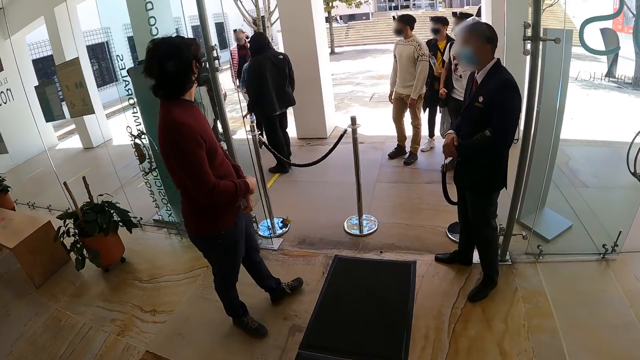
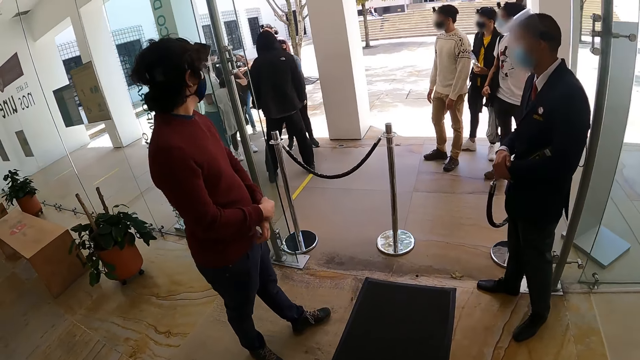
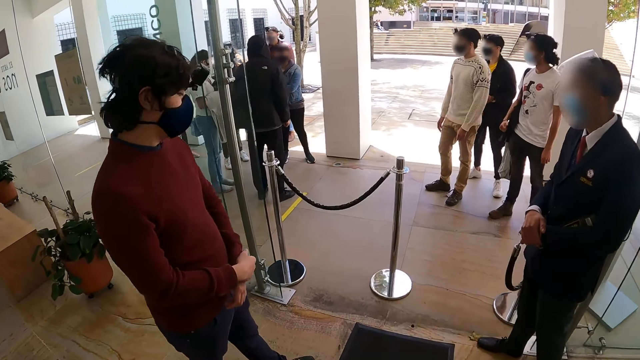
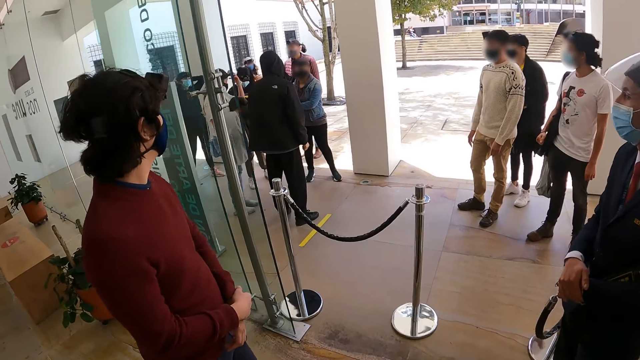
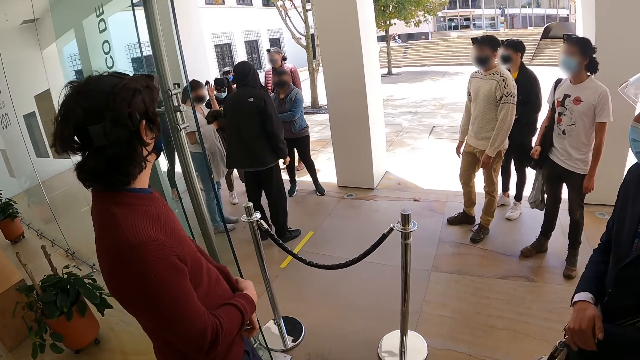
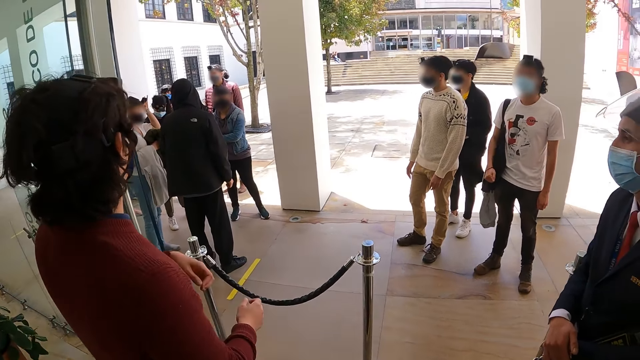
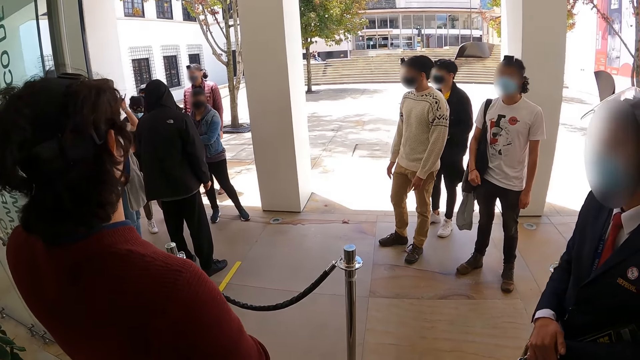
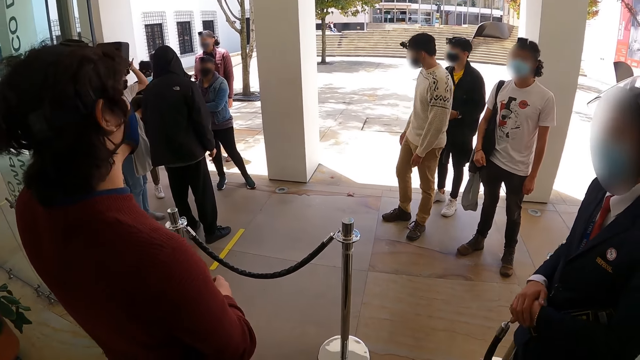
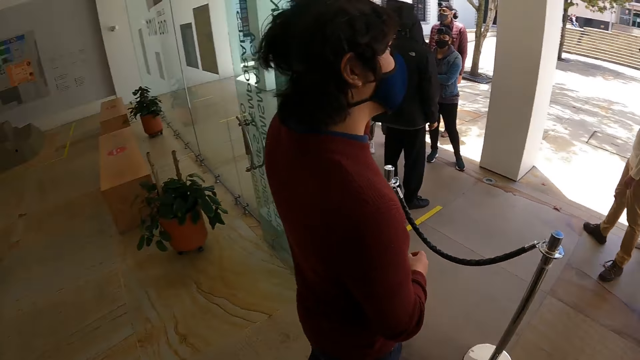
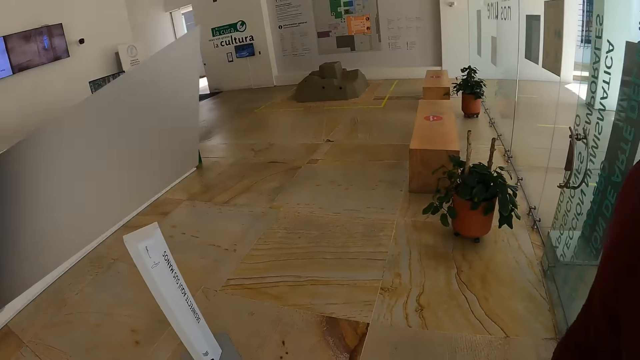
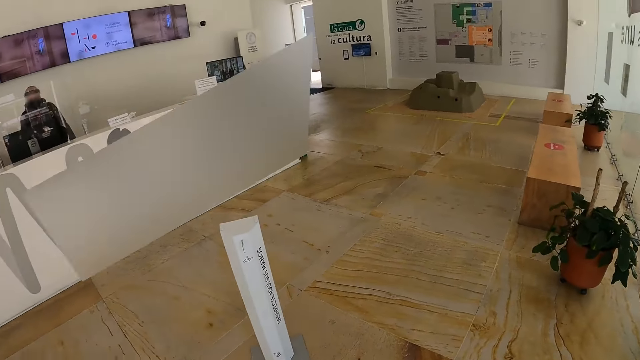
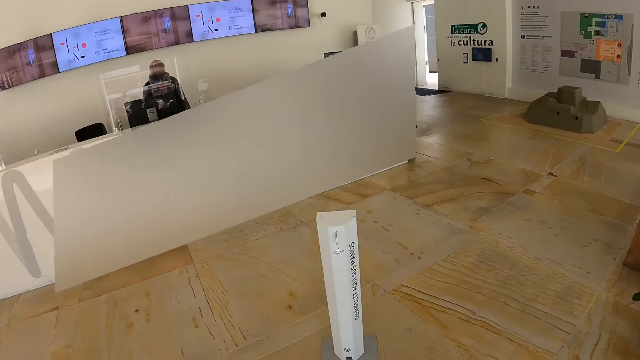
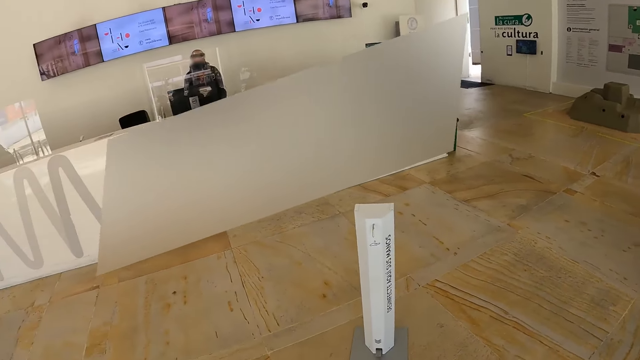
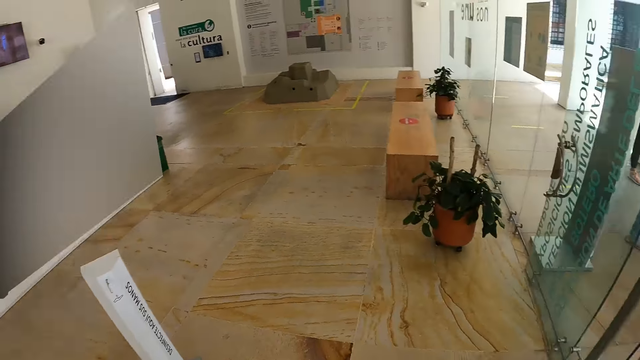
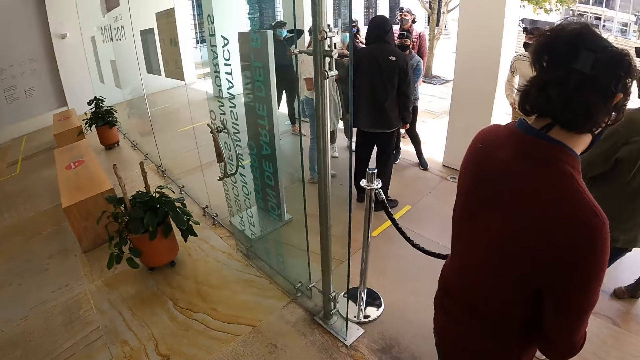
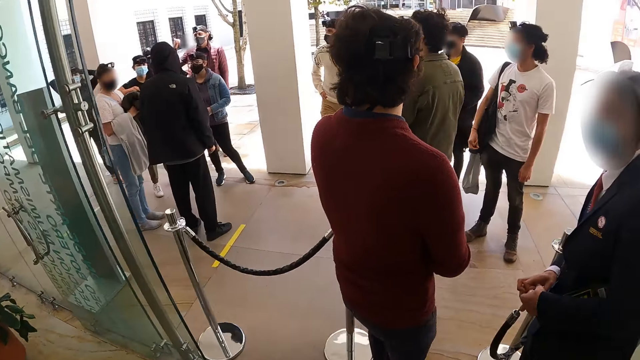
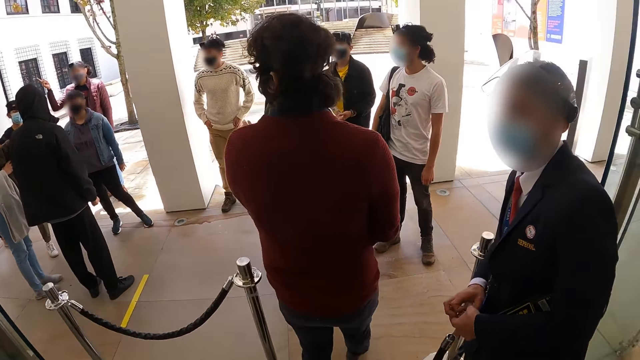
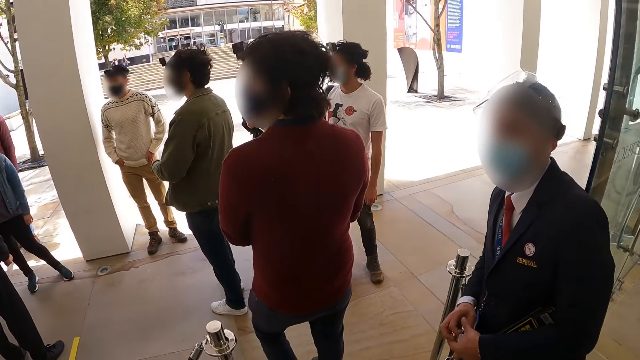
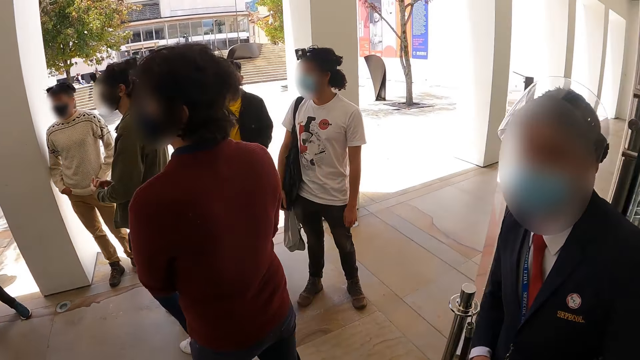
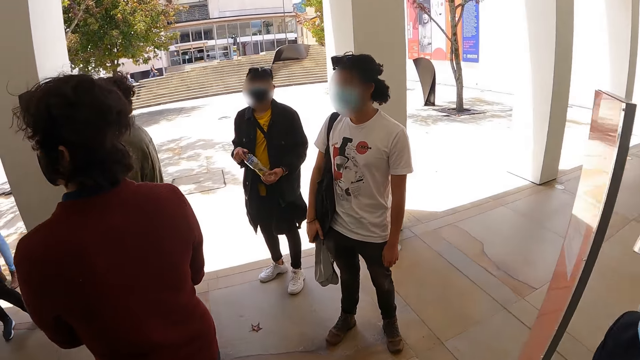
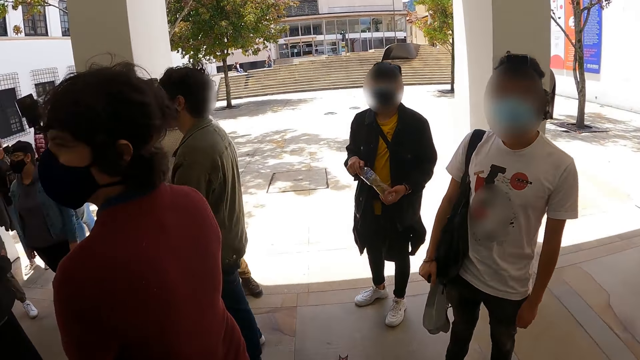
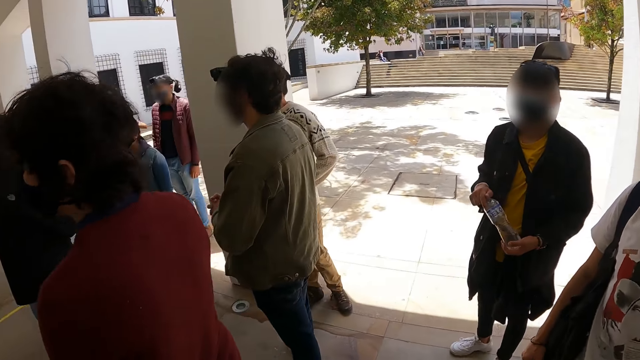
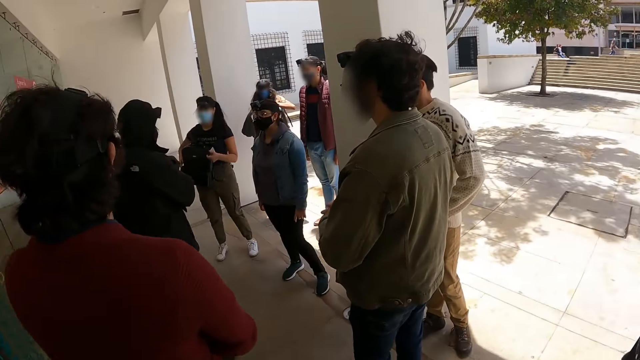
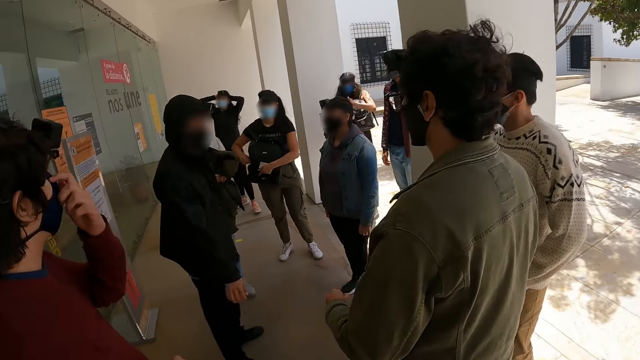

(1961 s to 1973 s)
The camera wearer walks in the room. They stand at the door. They look around the room. They walk out of the door.

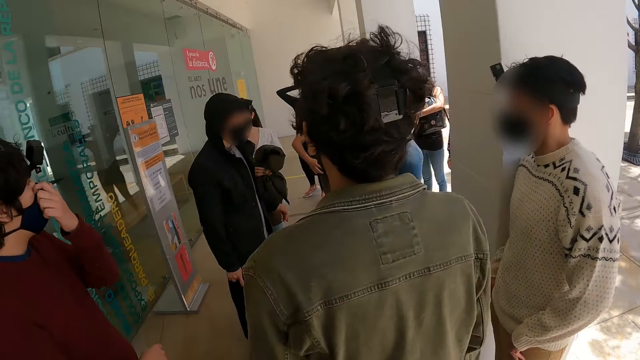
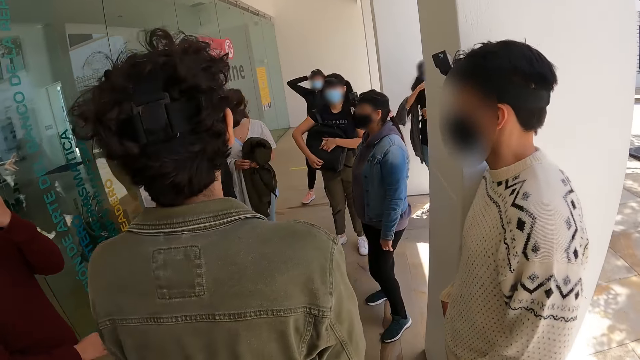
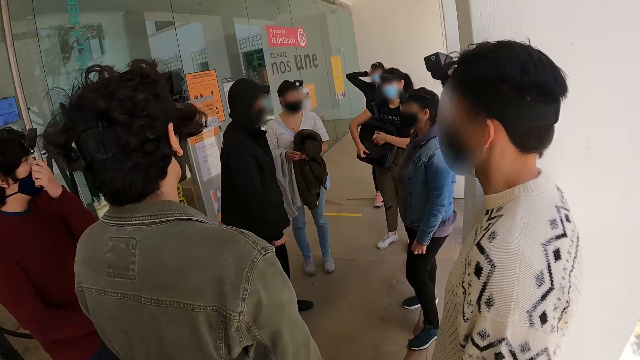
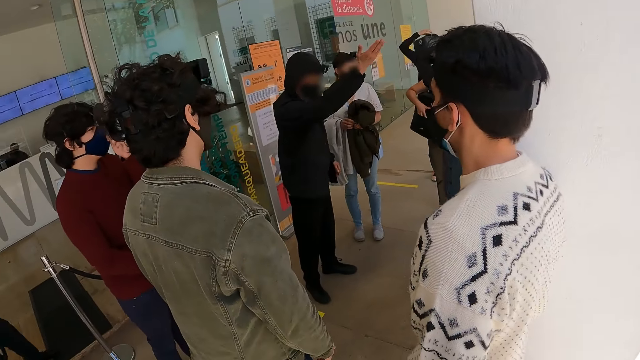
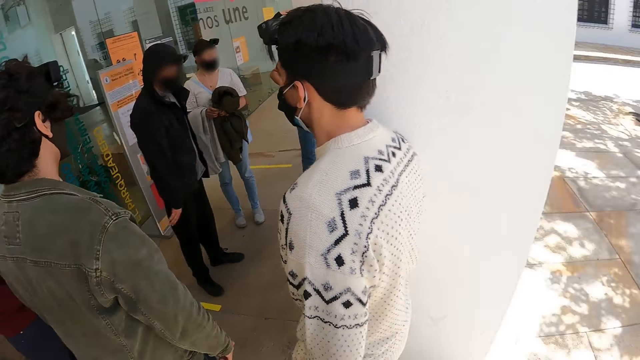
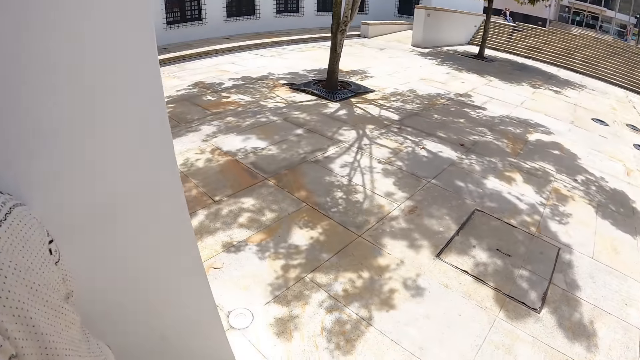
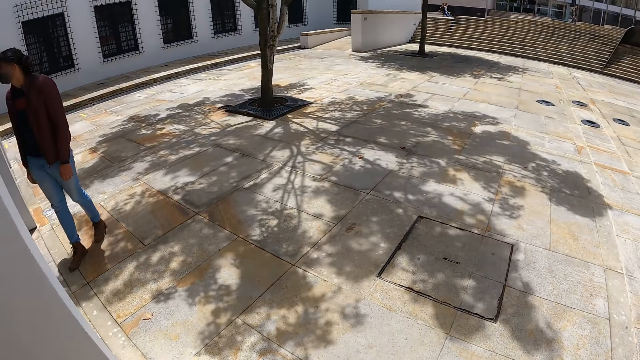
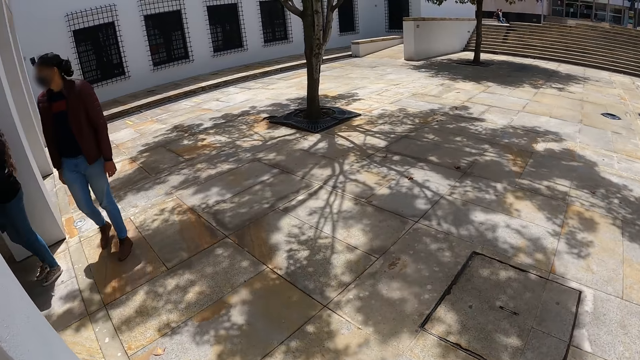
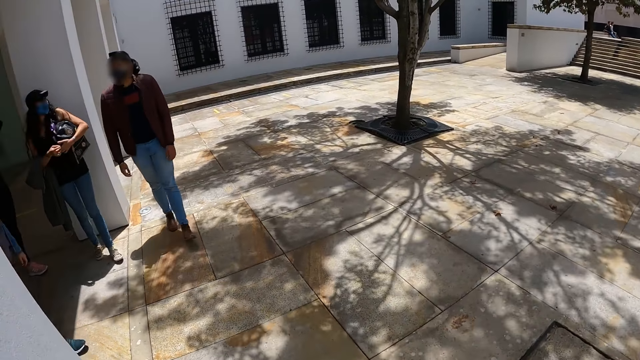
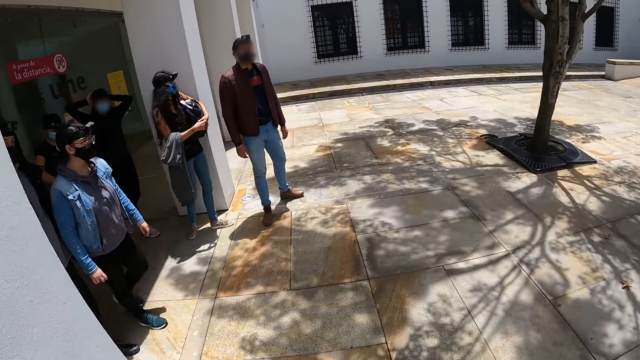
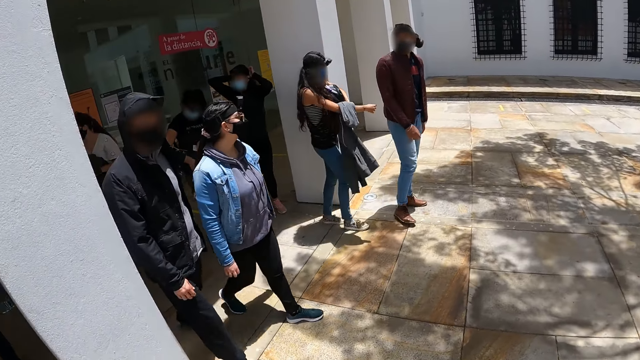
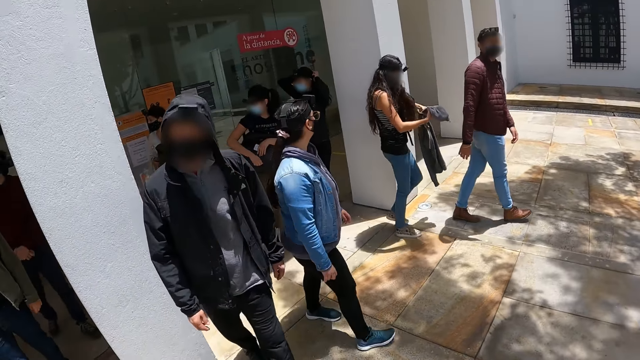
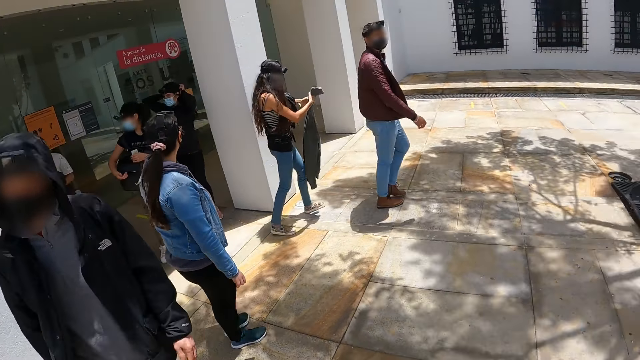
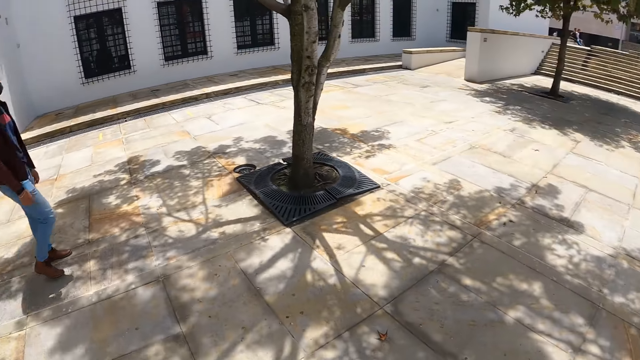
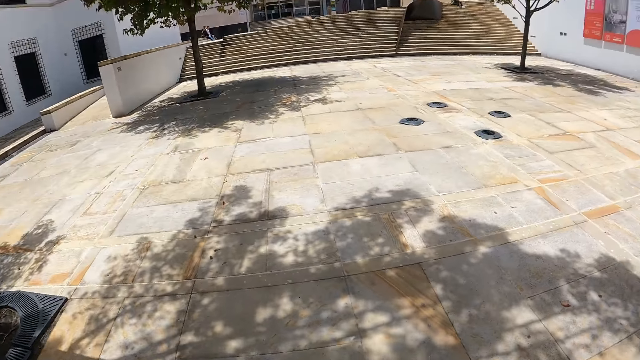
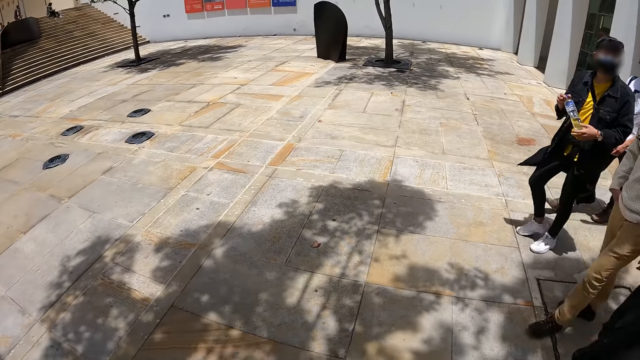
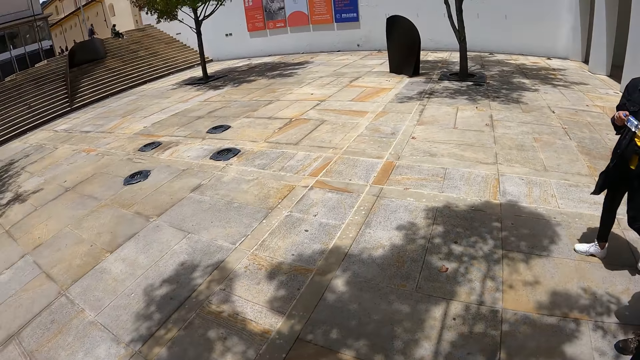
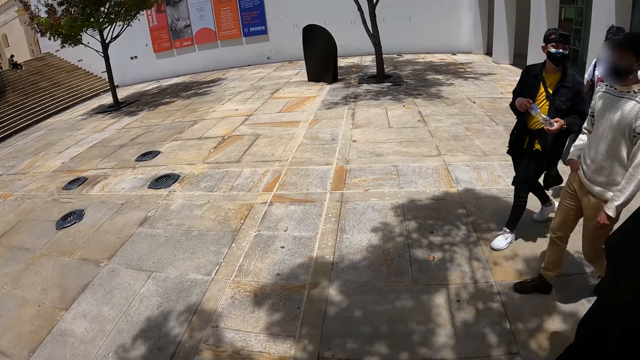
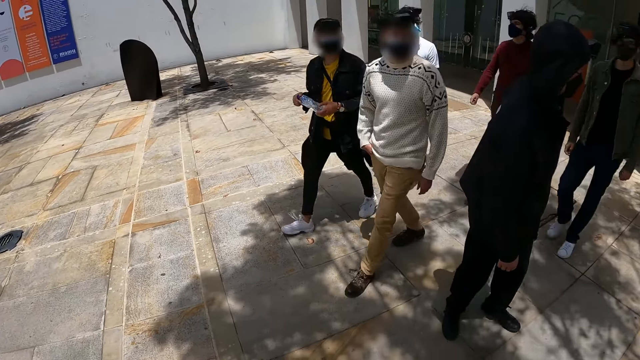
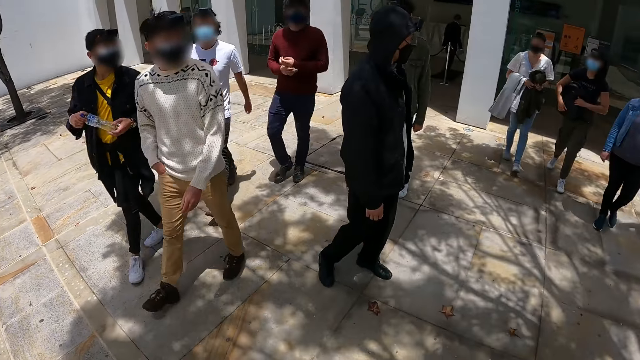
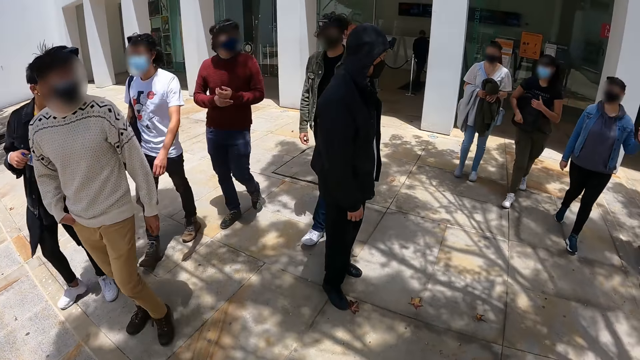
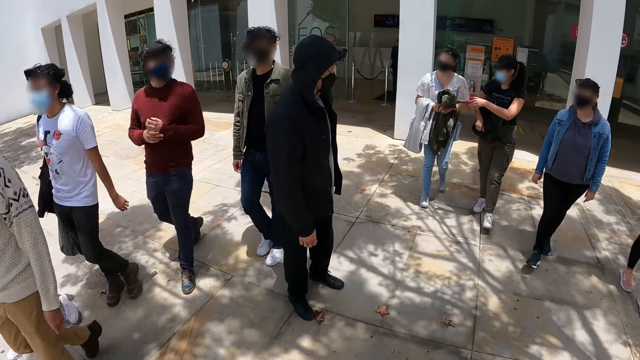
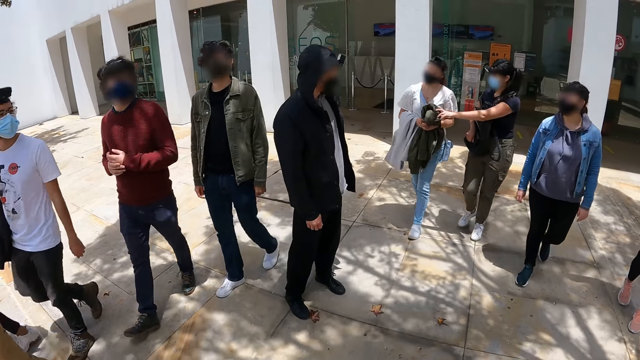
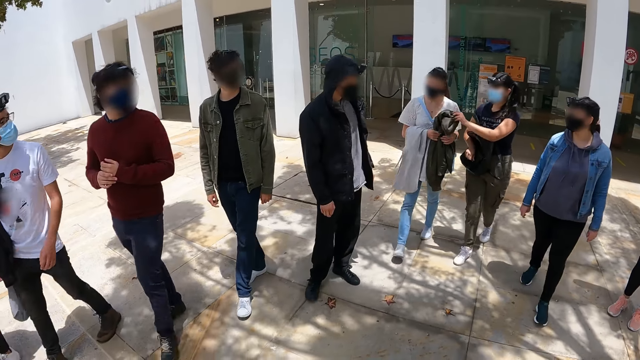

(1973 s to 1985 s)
The camera wearer walks in the pavement. They look around outside. They walk on the streets. They look around. They look back.
